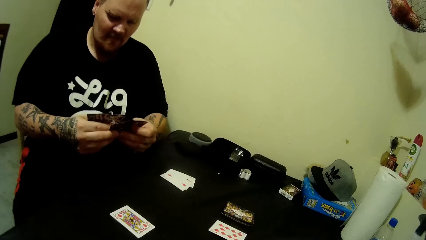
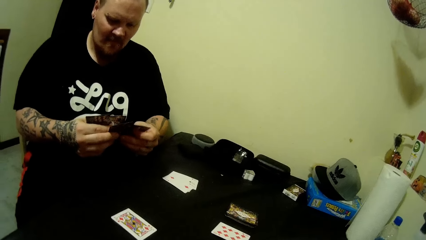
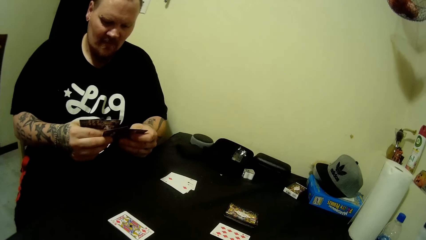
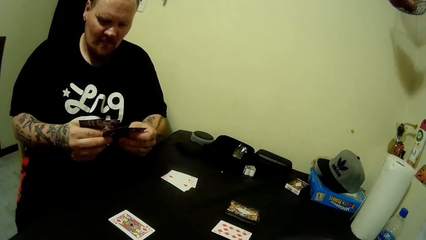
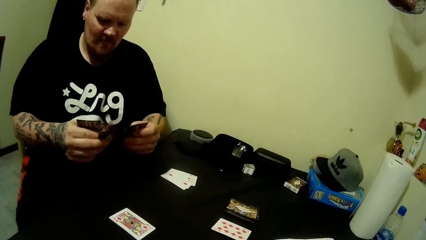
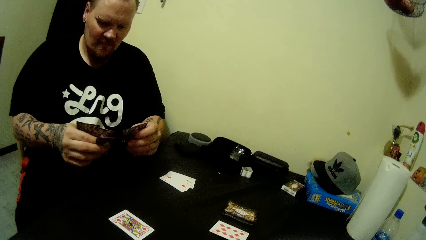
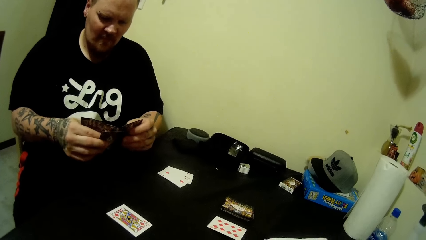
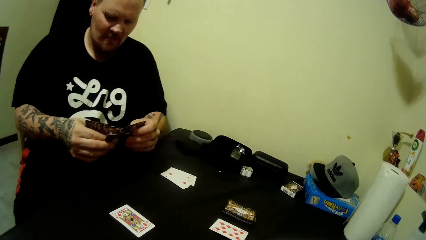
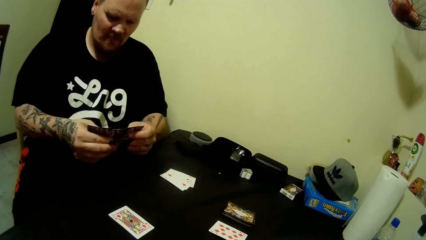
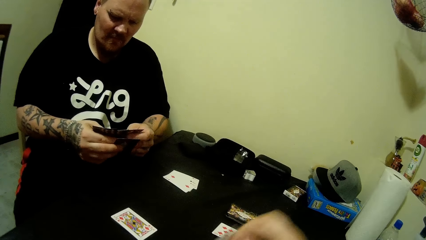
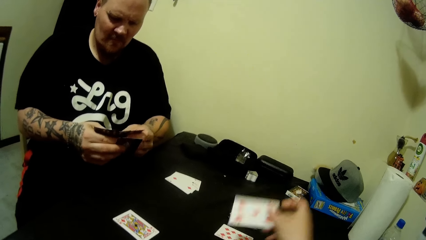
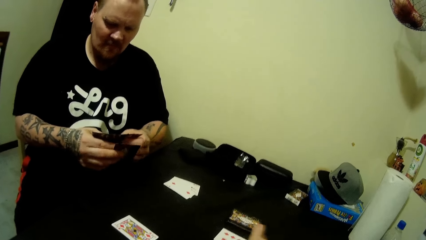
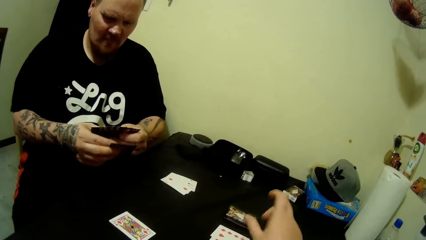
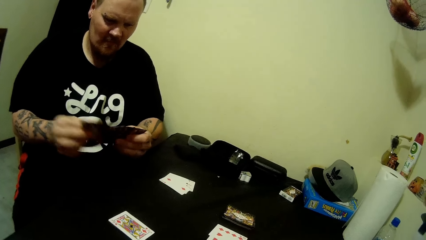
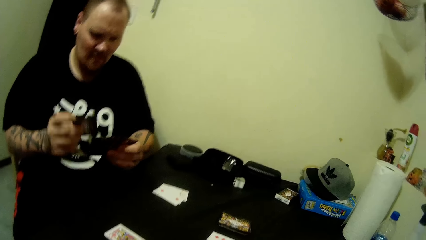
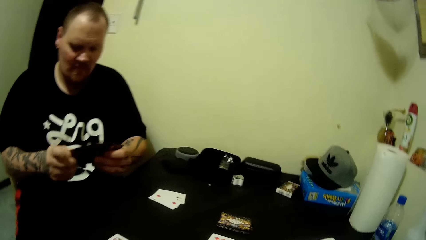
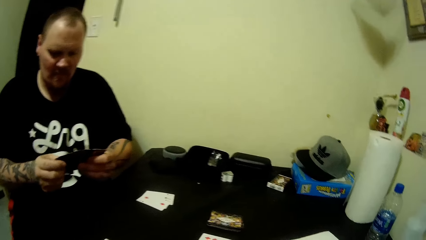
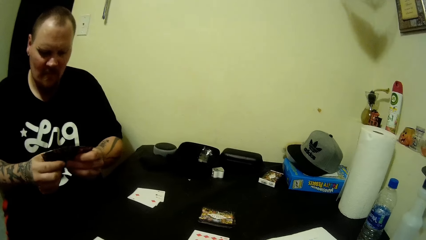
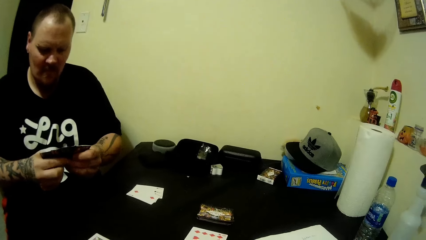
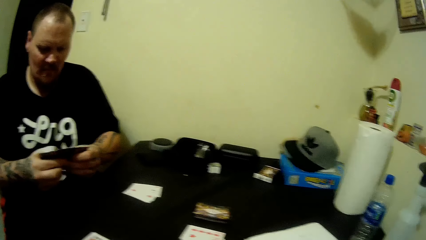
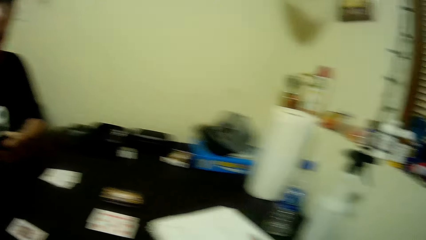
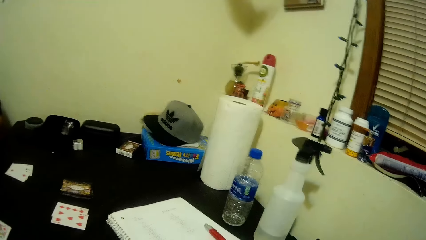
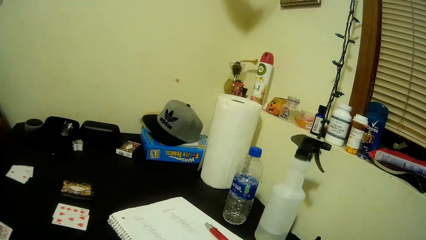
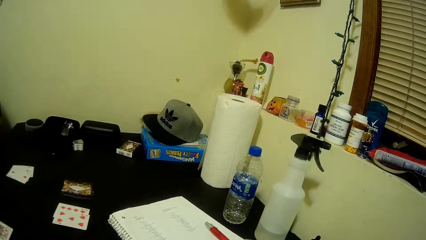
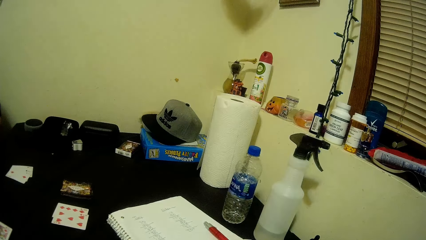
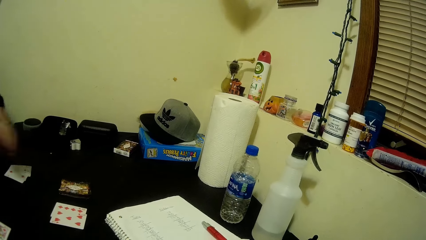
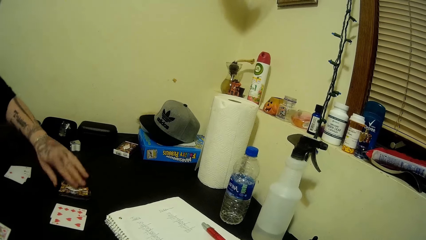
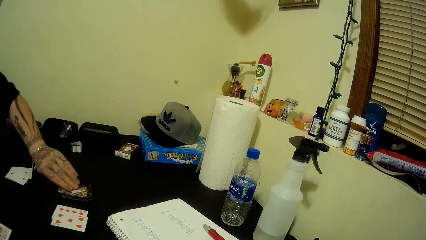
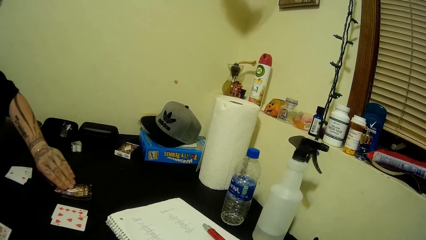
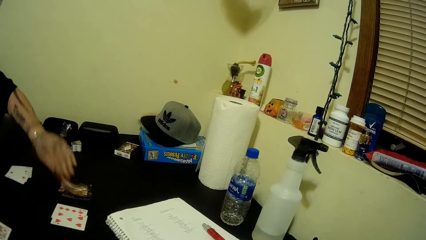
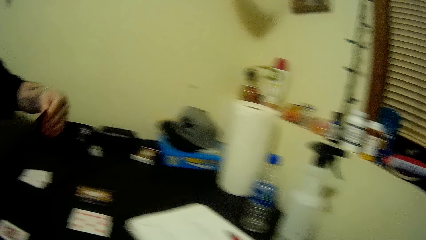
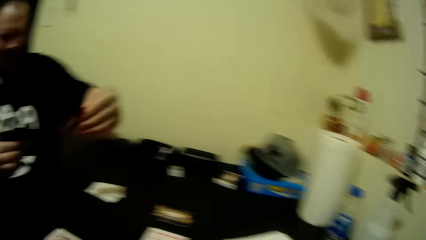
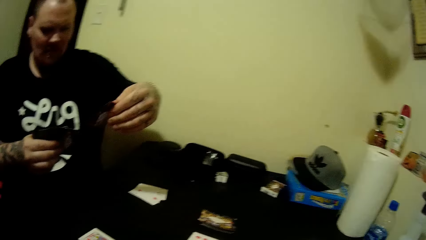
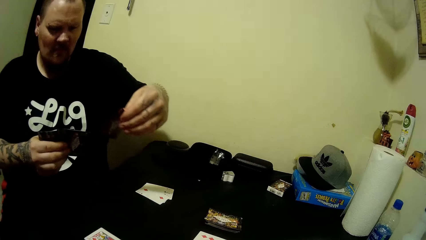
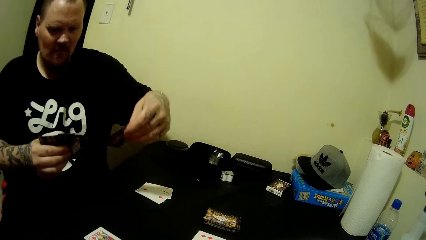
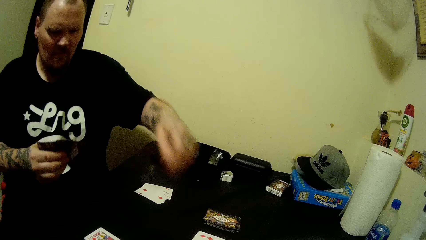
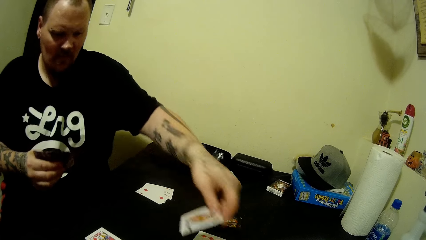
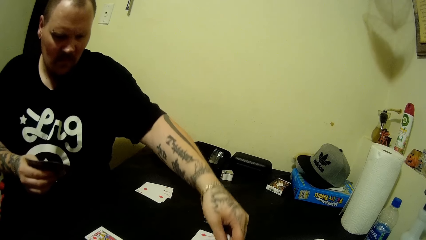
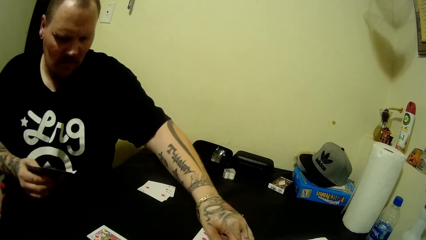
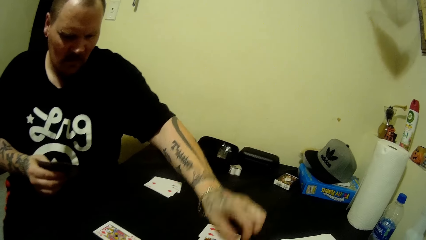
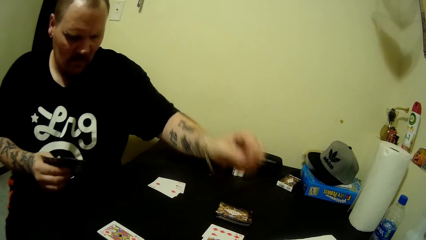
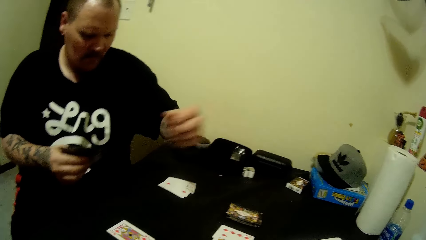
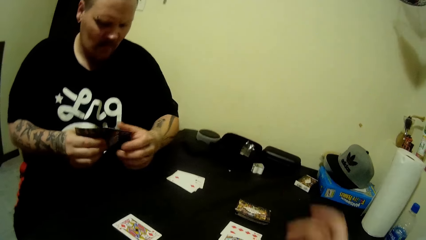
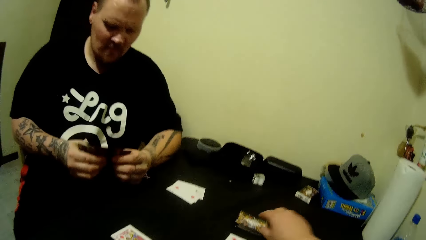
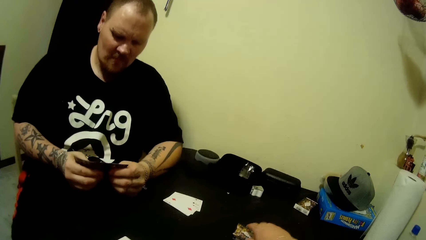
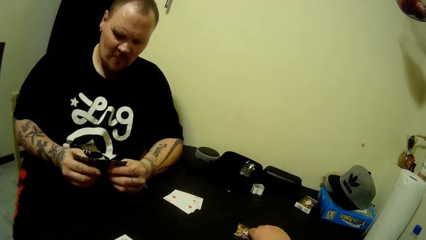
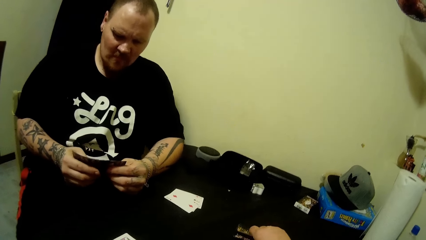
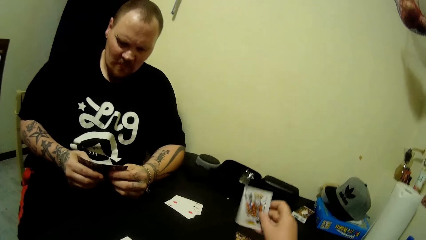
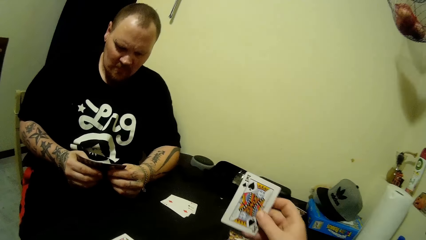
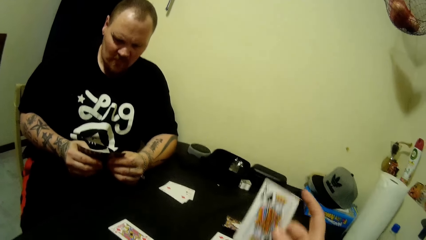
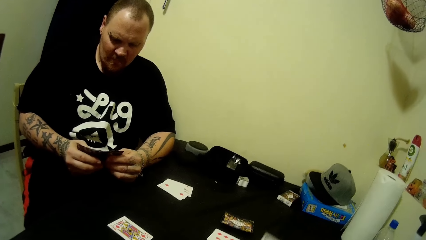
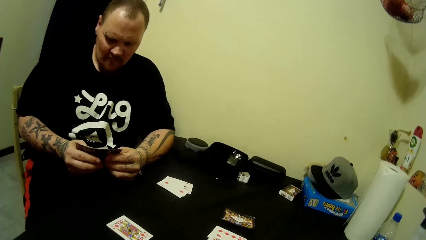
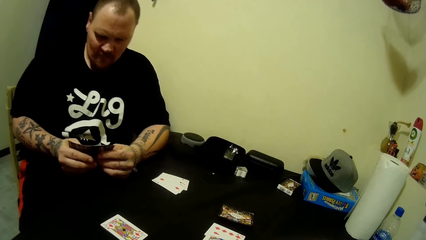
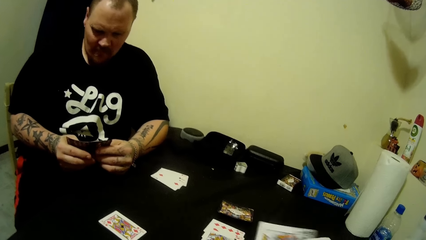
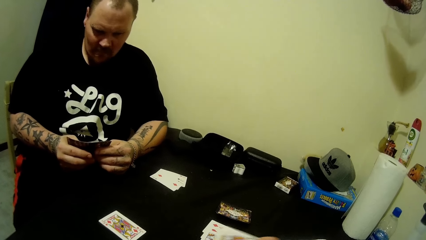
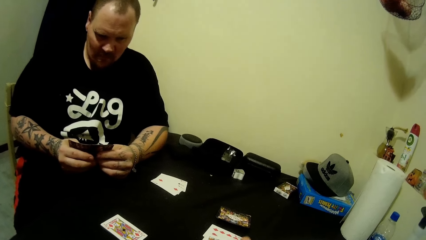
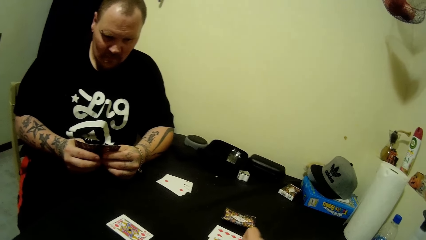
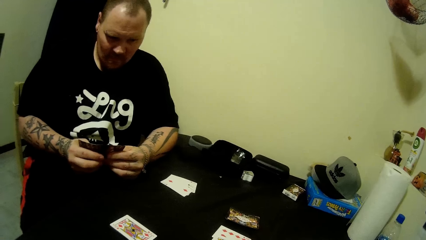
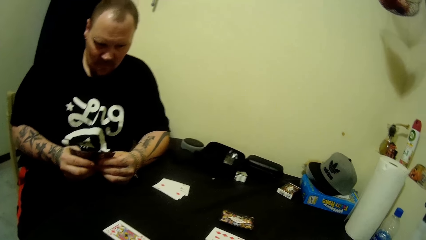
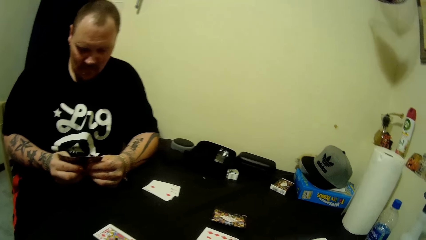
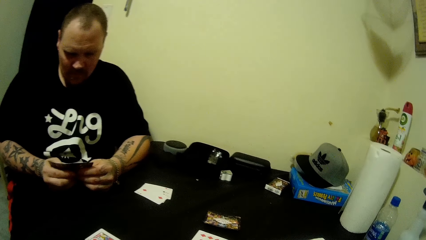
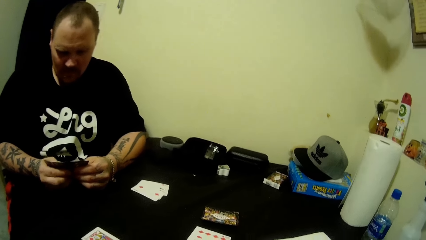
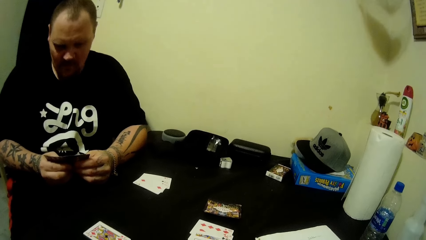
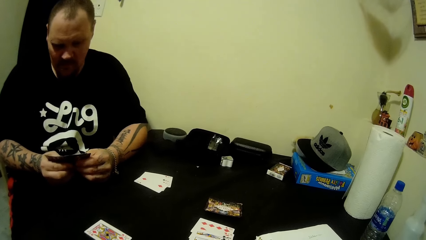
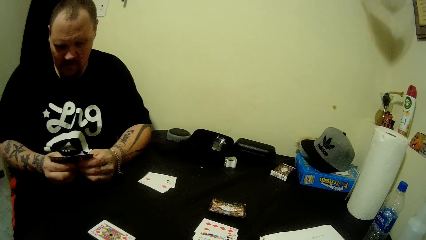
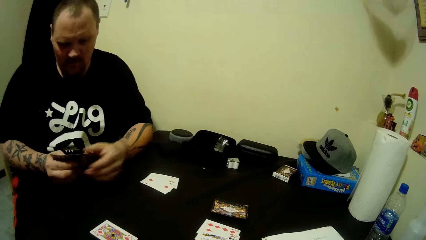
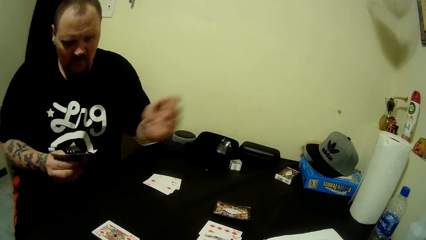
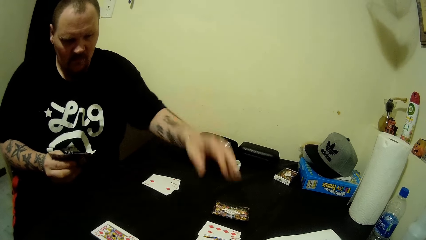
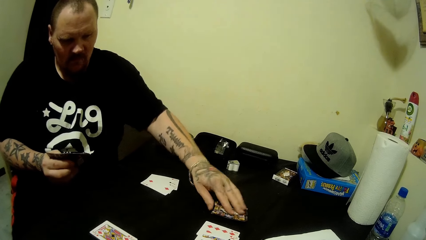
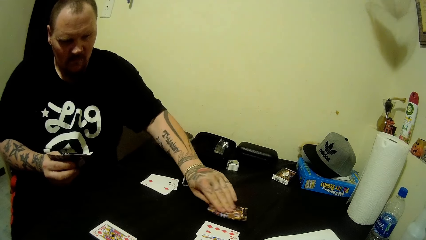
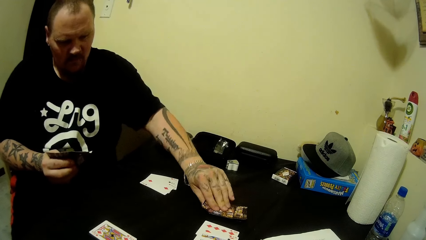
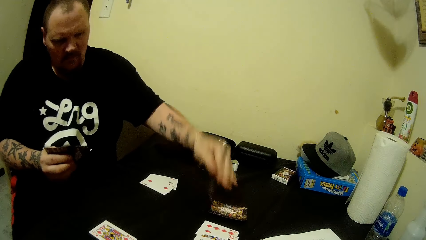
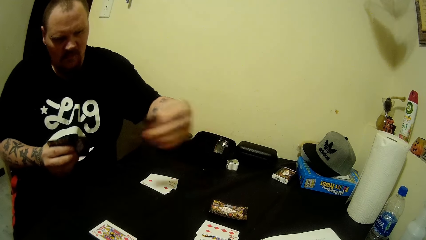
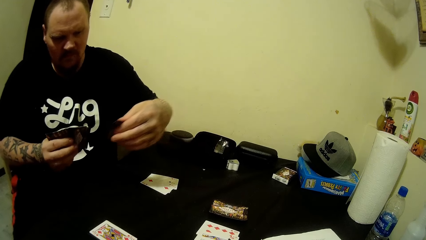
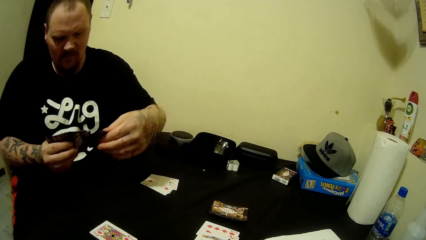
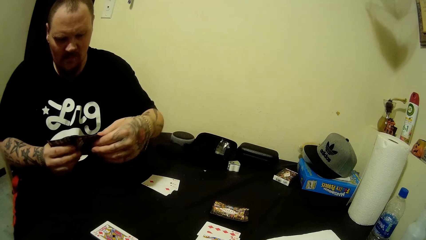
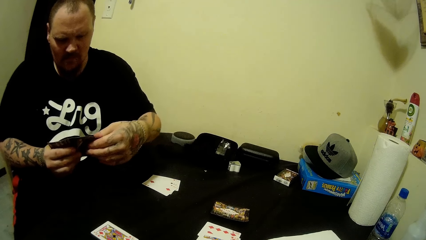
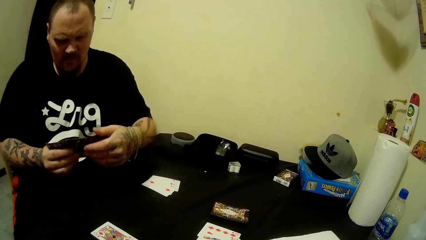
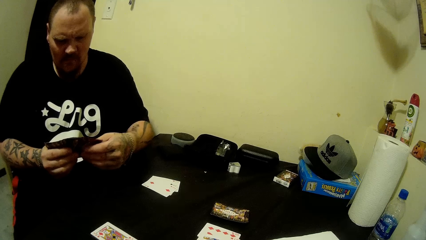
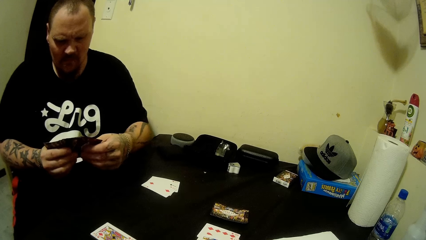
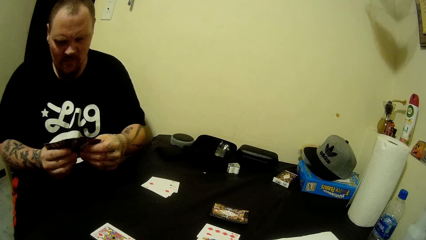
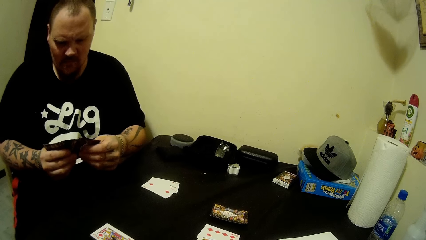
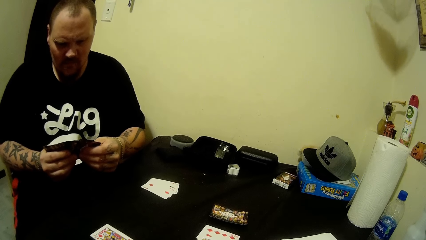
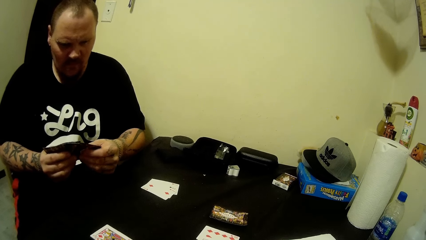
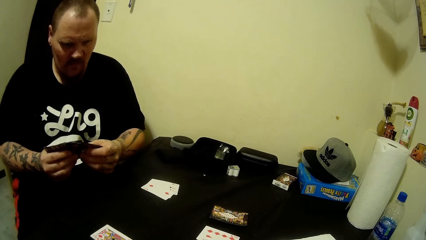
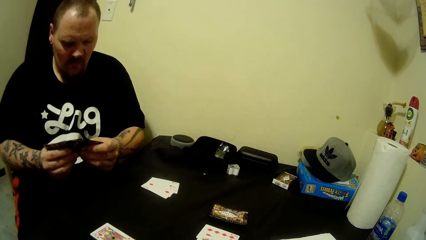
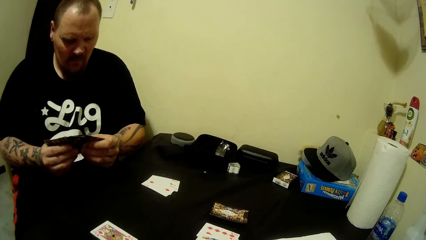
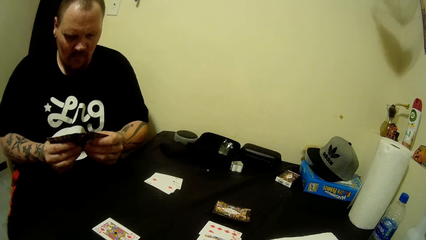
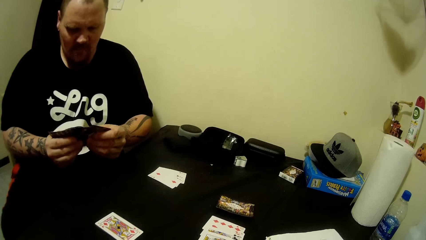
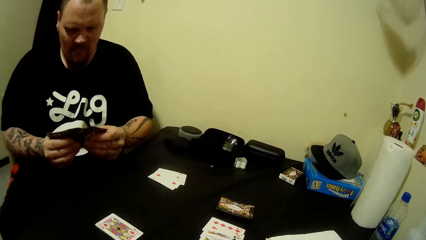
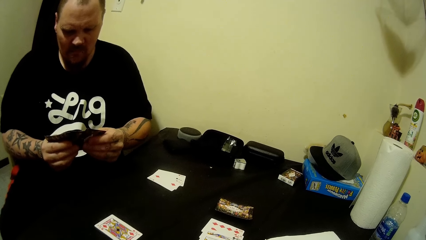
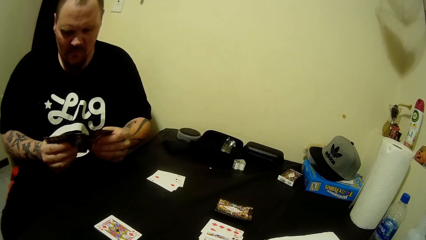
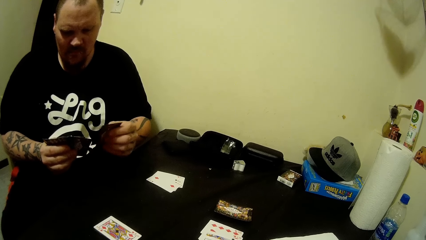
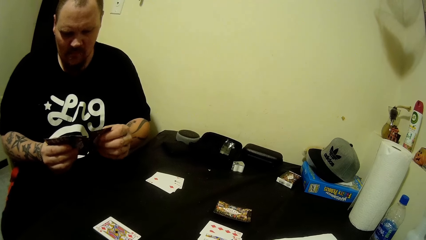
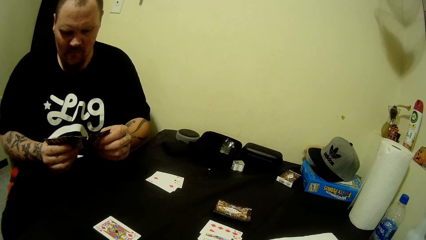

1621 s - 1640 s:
The camera wearer places a card from the table. A man picks a card from the deck of cards on the table with his left hand. He drops the card in his left hand on the table. The camera wearer picks the card from the table with his right hand. The man picks a card from the deck of cards on the table with his left hand. He adds the card in his left hand to the cards in his right hand. He compares the cards.
